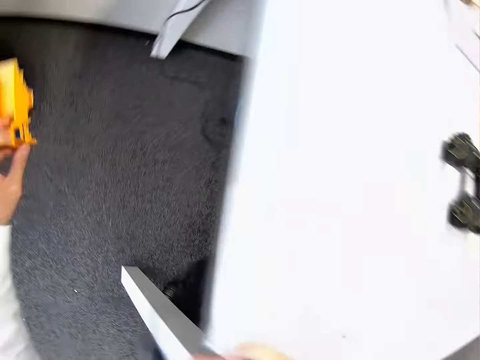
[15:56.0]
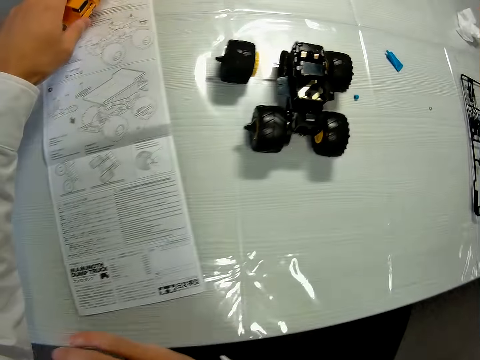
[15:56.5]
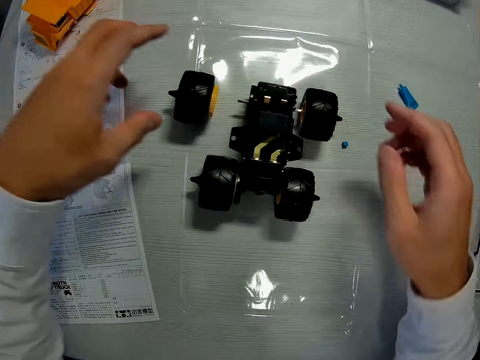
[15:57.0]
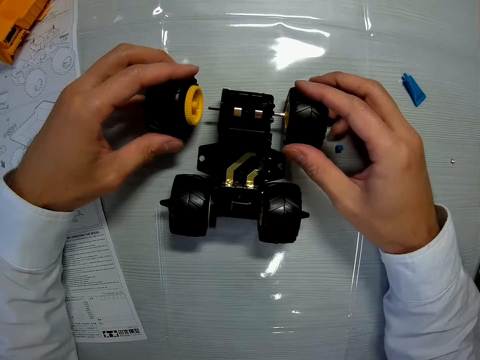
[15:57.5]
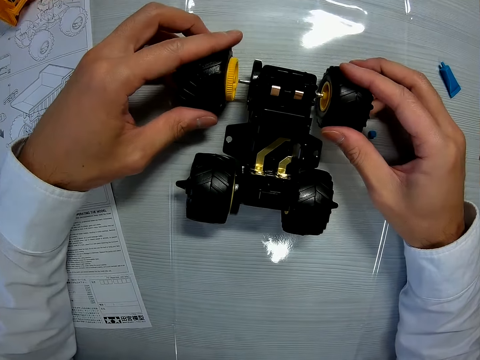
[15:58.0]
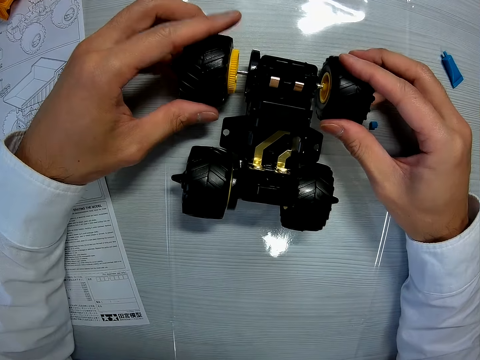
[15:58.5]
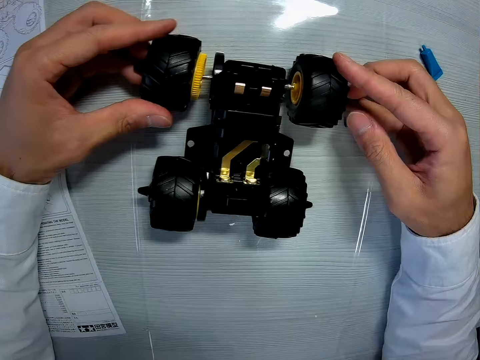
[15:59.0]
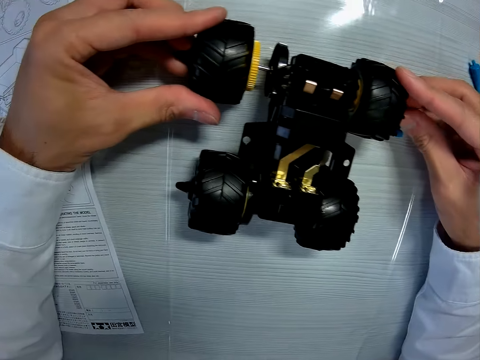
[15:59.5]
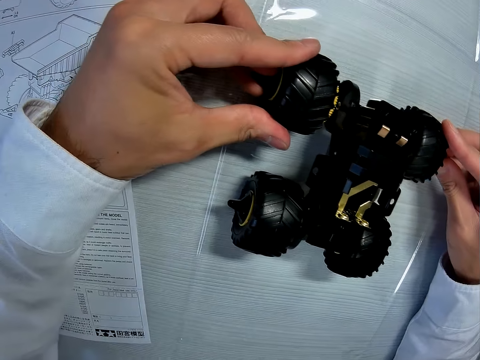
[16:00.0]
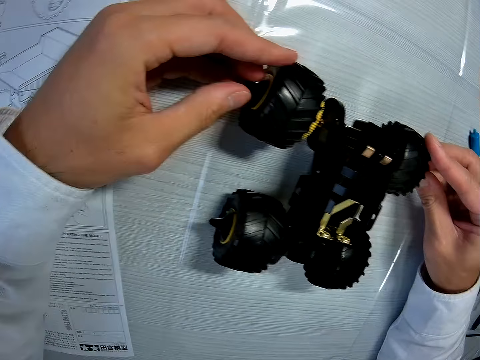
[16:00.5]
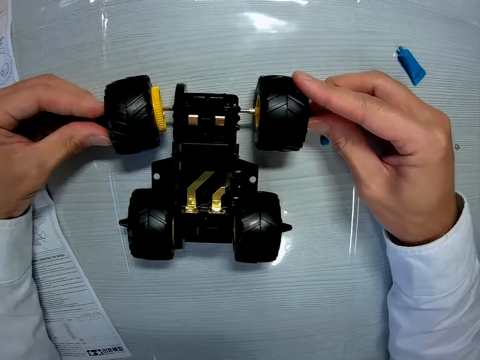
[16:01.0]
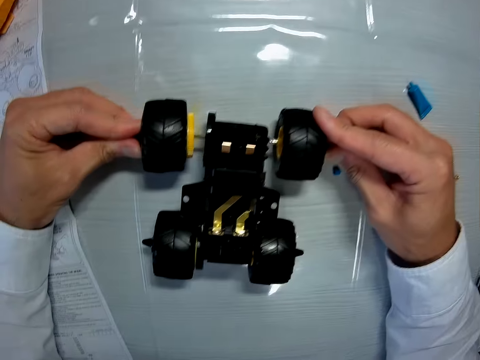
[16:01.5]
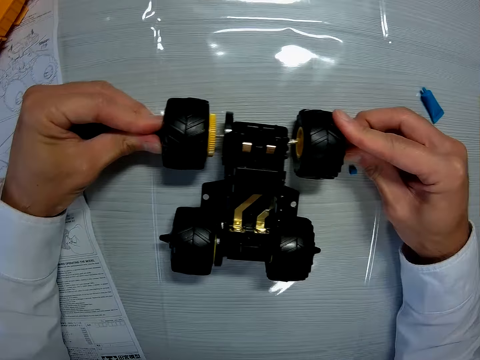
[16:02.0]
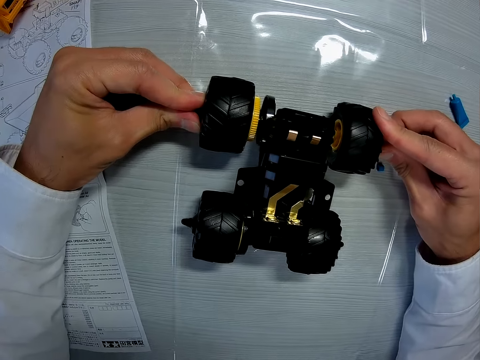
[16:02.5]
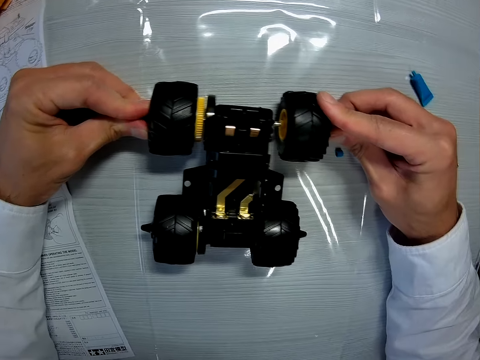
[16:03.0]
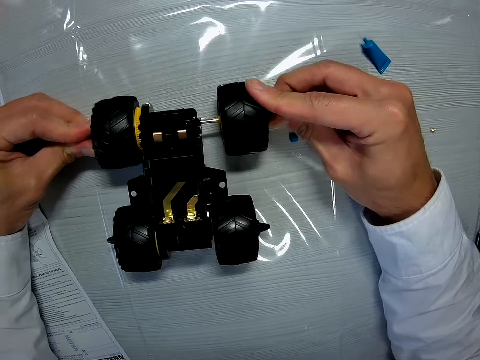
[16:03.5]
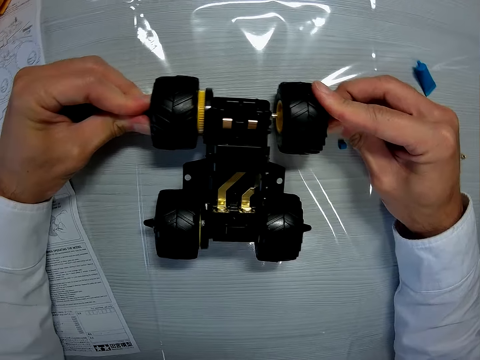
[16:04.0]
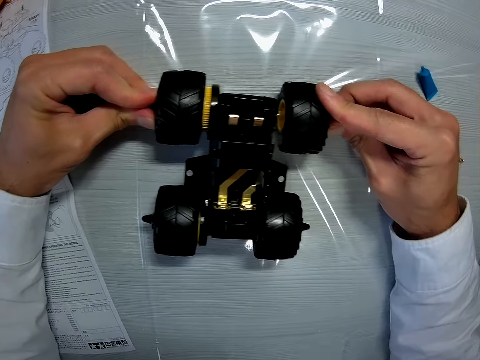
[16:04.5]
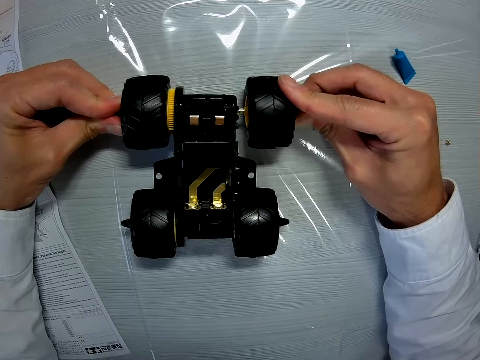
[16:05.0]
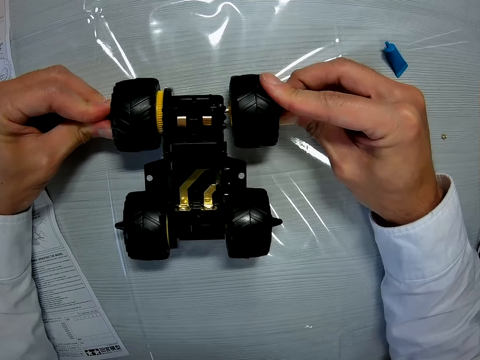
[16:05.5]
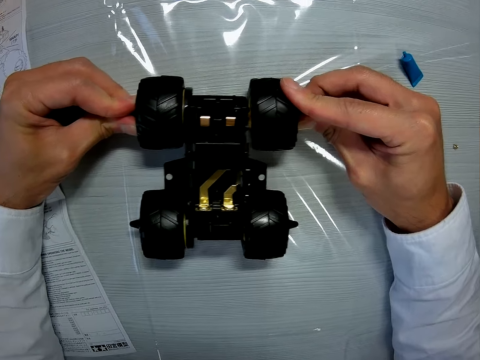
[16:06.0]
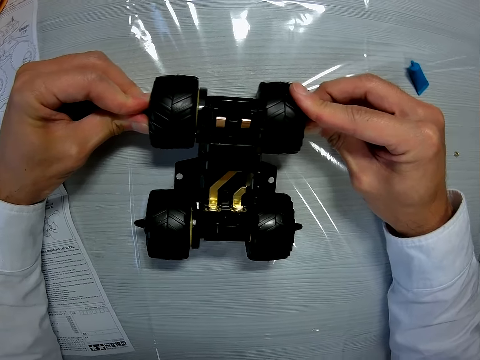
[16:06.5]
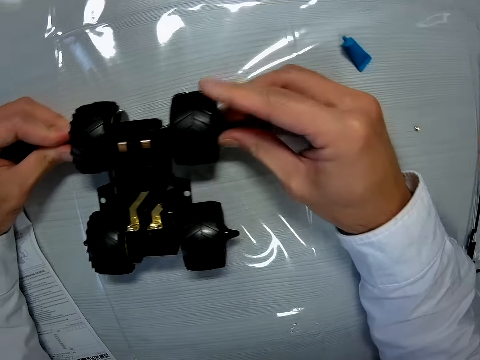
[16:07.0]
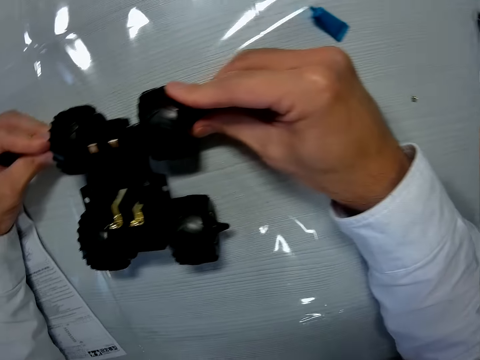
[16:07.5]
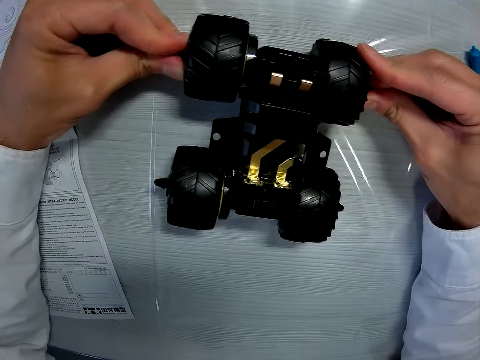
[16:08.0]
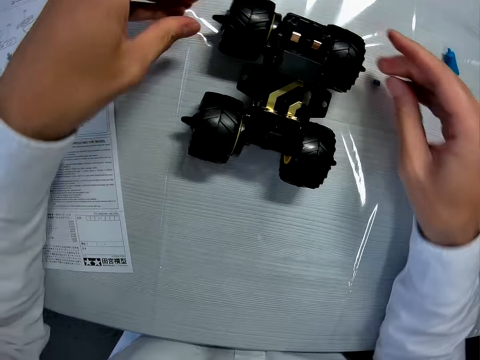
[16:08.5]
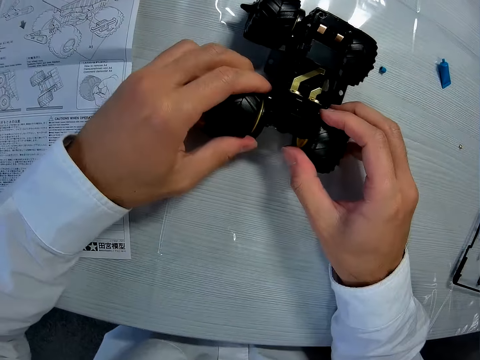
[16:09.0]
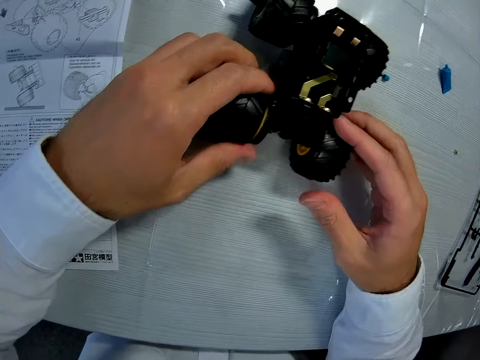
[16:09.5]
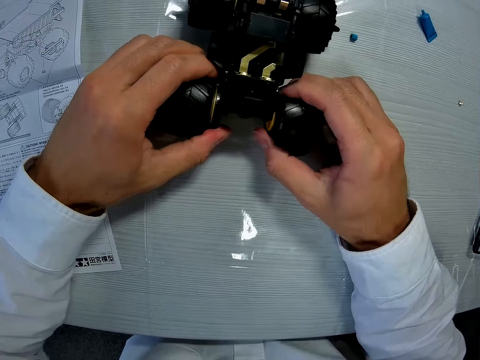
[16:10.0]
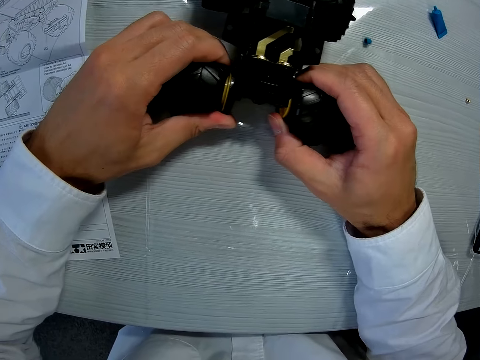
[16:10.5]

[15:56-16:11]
The camera wearer drops the yellow plastic on the table. They pick up a tire. They attach the tire to the metal rod.

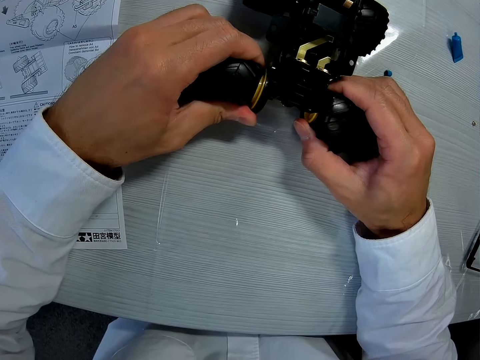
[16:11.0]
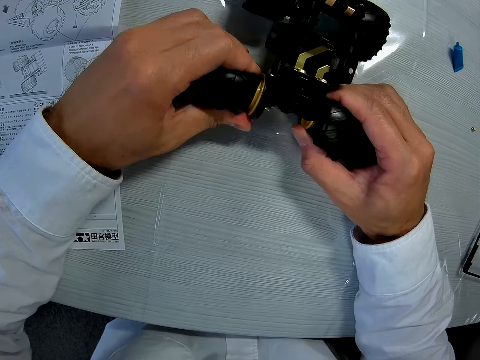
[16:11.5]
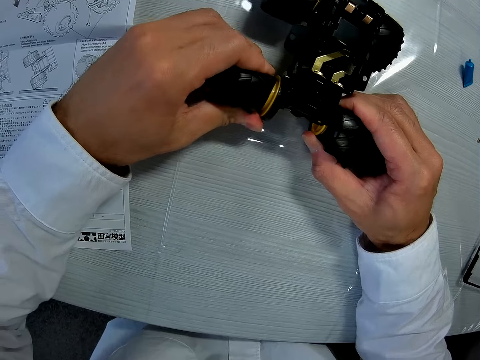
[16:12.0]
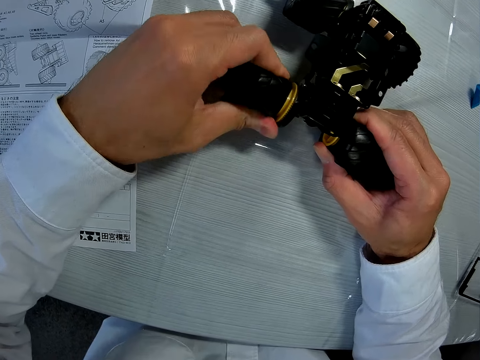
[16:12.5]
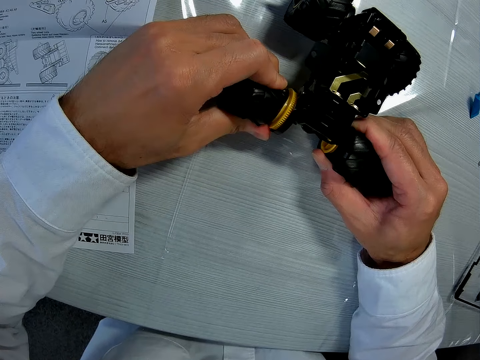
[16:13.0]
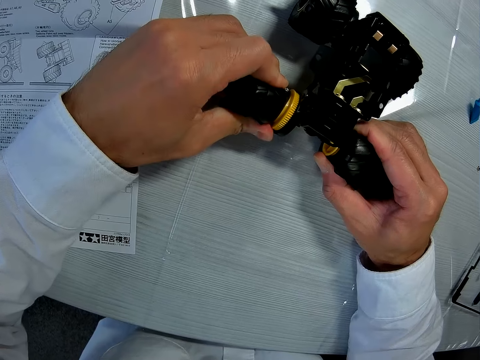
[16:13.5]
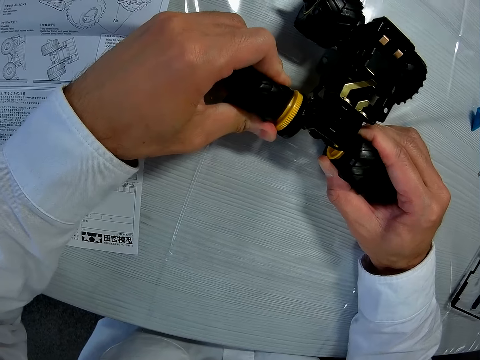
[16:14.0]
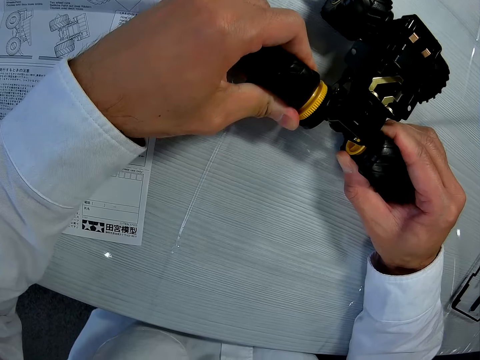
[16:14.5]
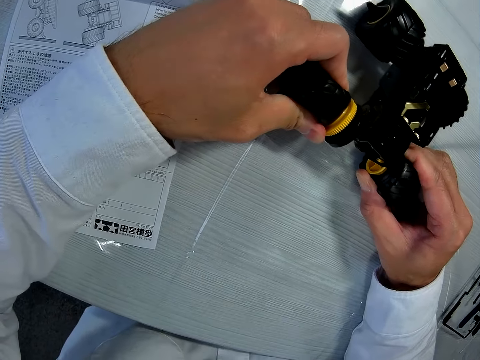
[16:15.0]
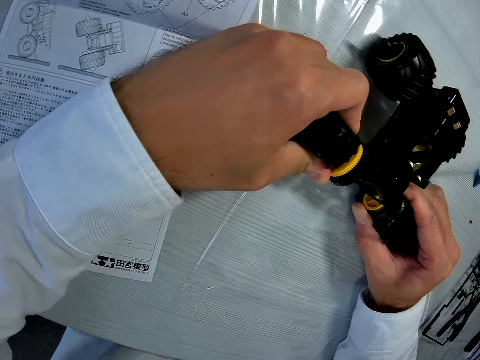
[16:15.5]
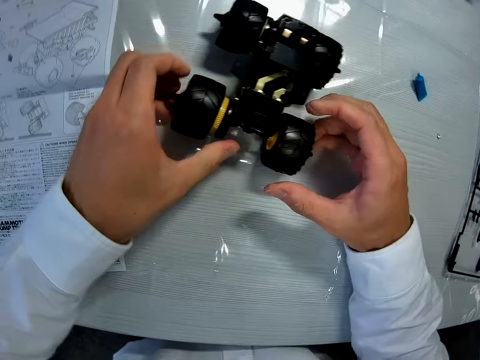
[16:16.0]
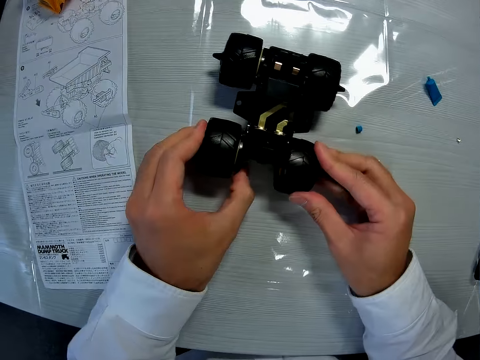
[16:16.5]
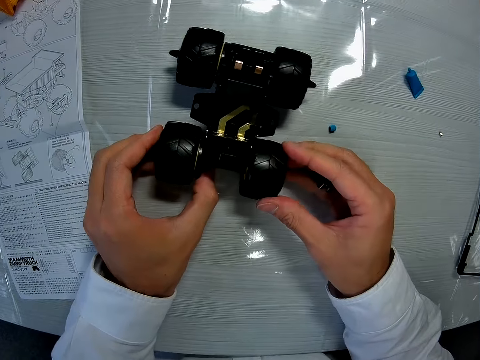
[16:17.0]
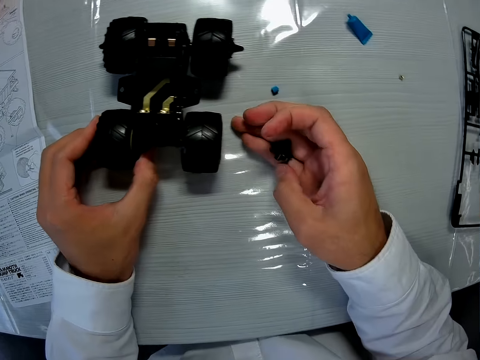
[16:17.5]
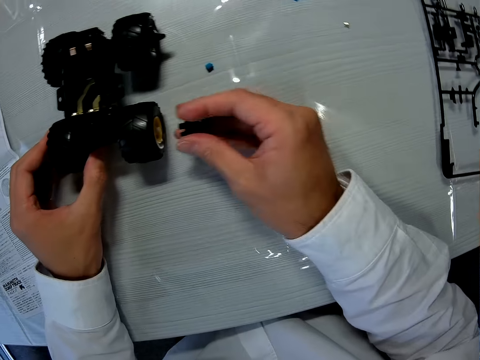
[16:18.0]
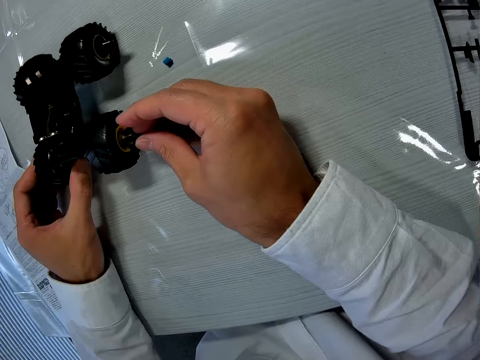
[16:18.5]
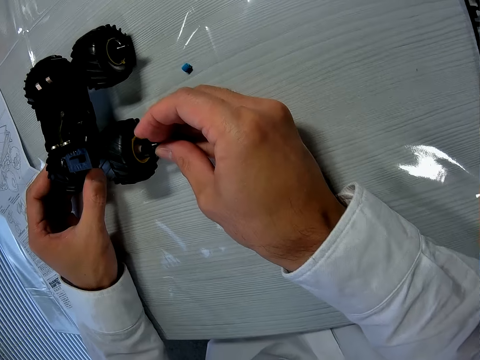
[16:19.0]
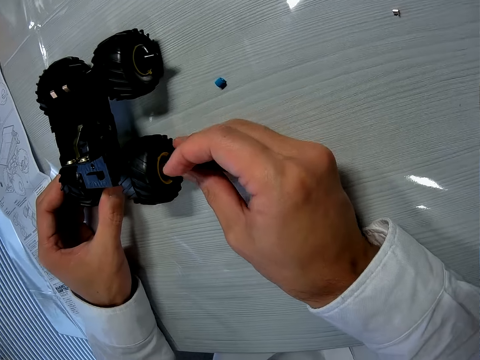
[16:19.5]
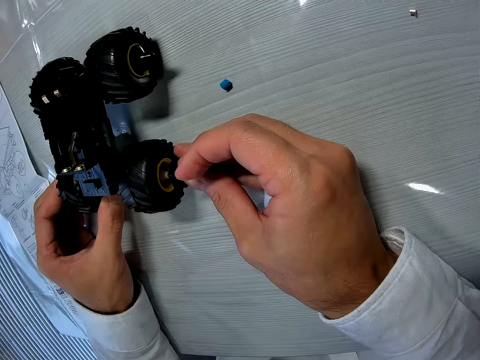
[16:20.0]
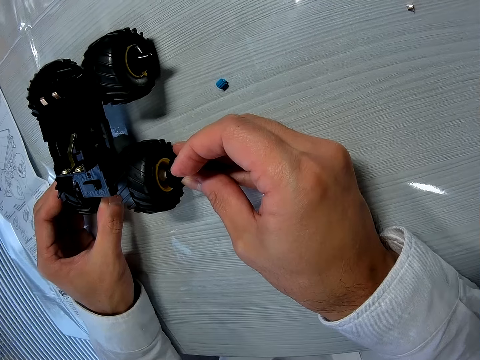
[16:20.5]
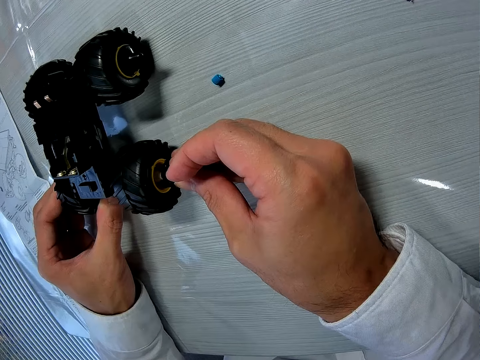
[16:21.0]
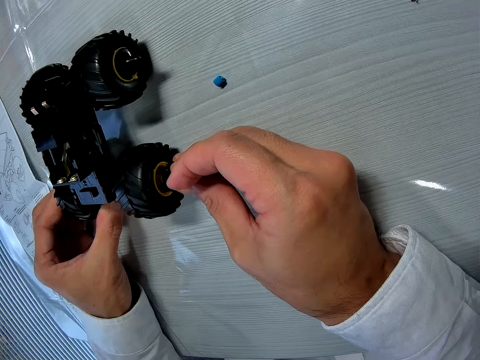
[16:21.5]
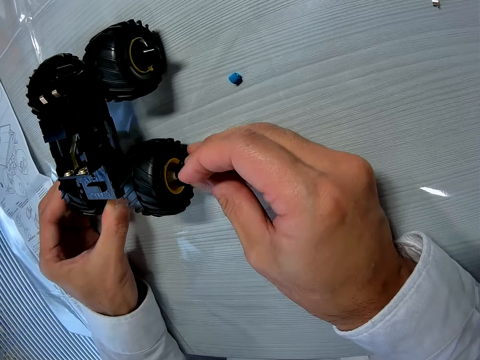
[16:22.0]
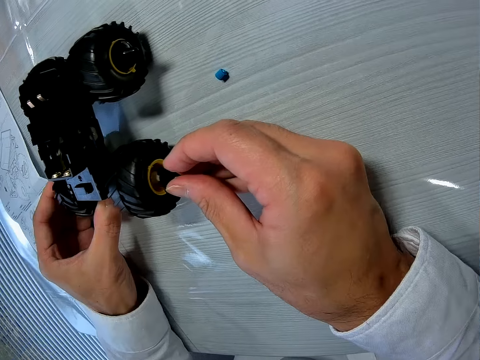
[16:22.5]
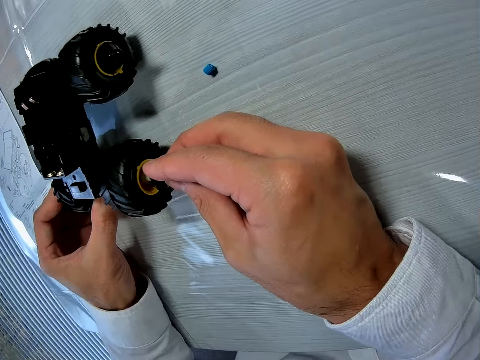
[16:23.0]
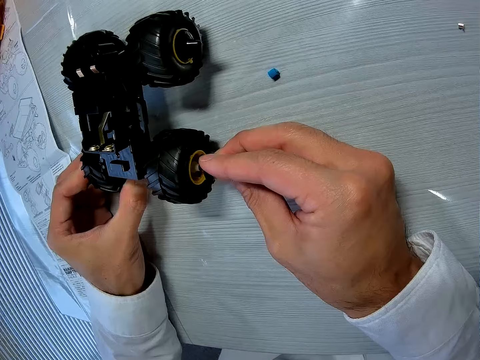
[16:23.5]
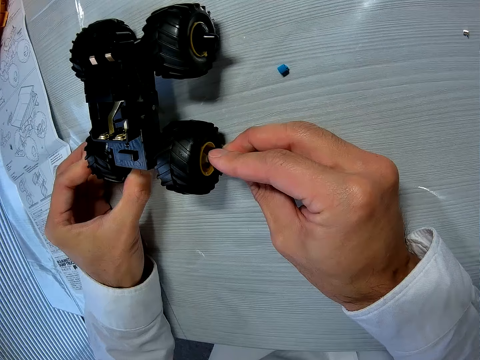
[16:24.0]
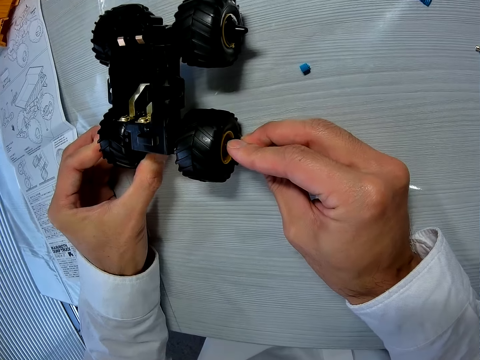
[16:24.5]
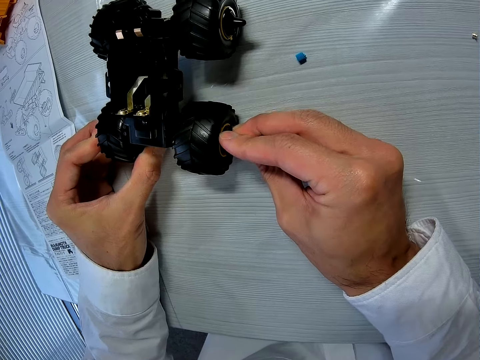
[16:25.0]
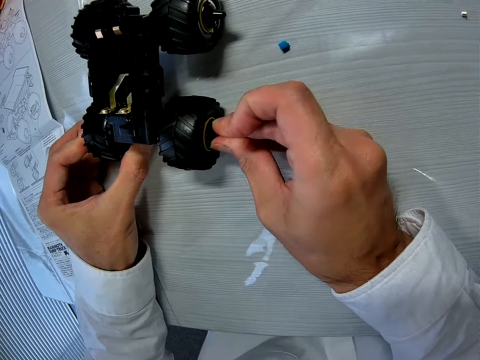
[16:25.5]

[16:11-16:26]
The camera wearer adjusts the tires on the toy truck. They attach a plastic to a tire.
